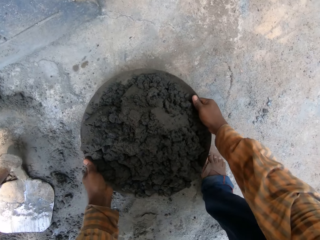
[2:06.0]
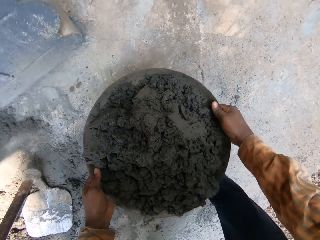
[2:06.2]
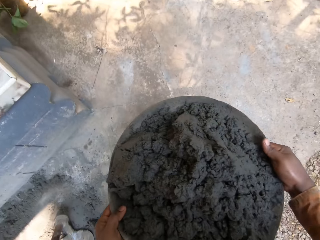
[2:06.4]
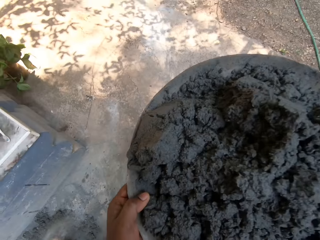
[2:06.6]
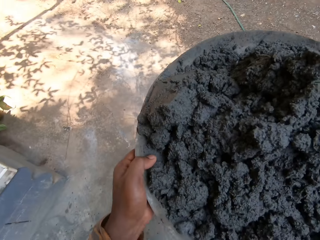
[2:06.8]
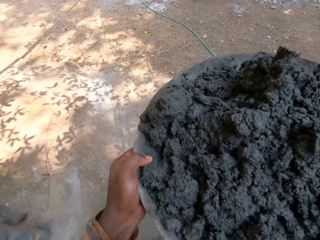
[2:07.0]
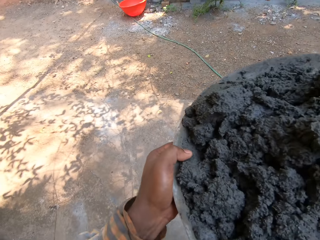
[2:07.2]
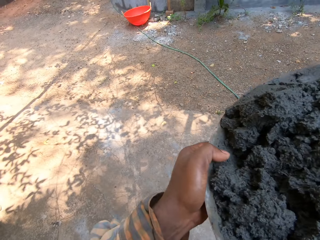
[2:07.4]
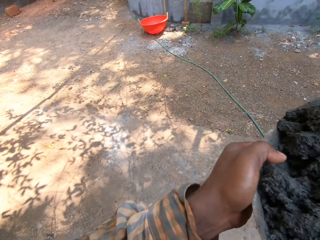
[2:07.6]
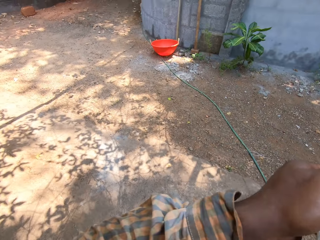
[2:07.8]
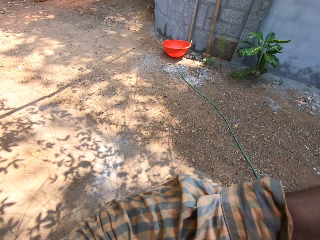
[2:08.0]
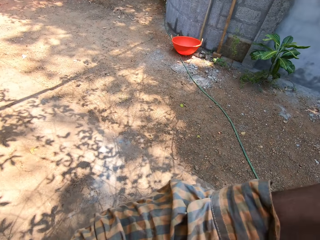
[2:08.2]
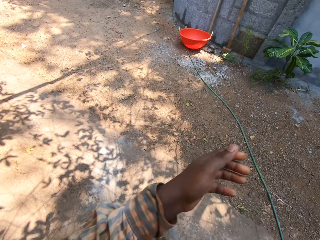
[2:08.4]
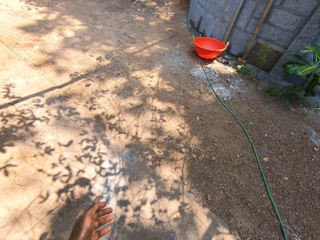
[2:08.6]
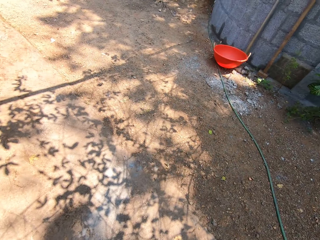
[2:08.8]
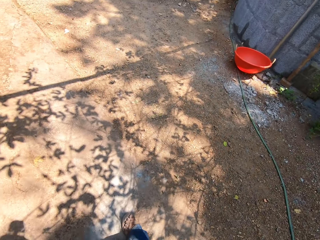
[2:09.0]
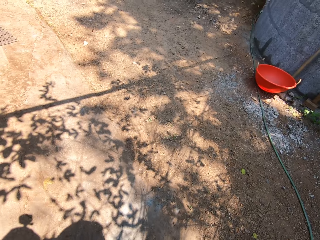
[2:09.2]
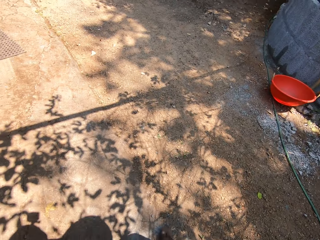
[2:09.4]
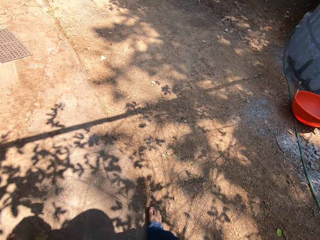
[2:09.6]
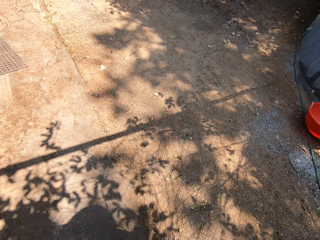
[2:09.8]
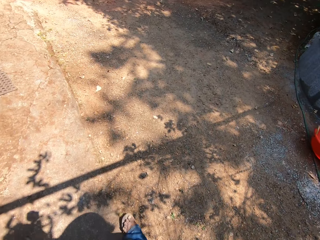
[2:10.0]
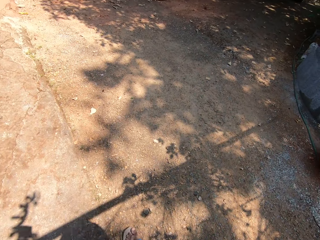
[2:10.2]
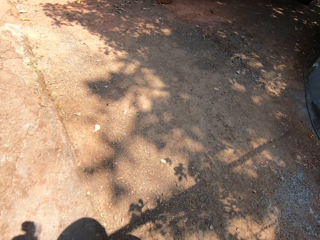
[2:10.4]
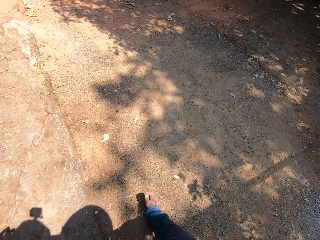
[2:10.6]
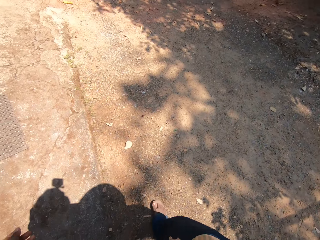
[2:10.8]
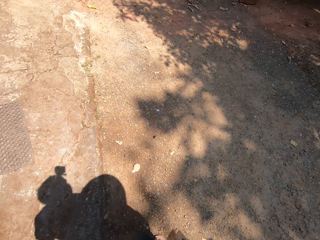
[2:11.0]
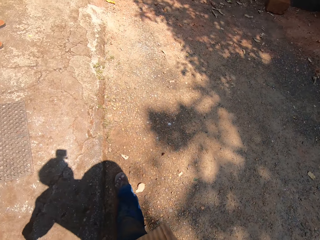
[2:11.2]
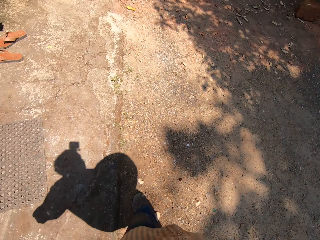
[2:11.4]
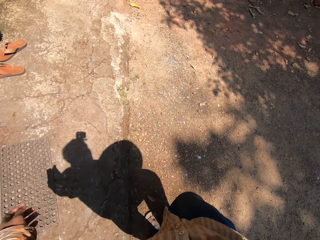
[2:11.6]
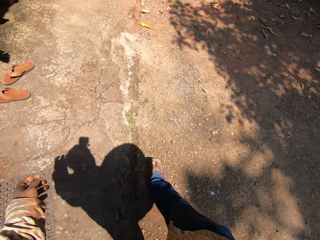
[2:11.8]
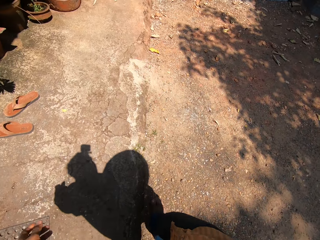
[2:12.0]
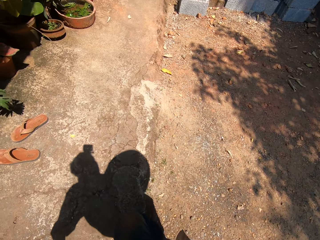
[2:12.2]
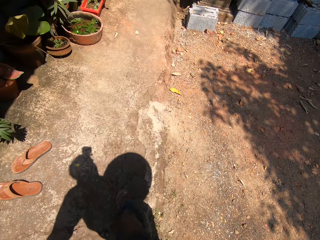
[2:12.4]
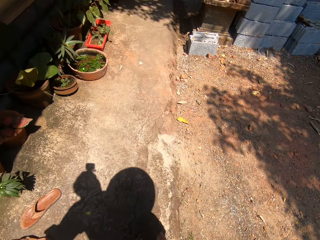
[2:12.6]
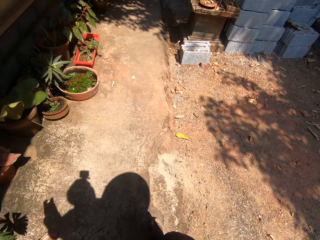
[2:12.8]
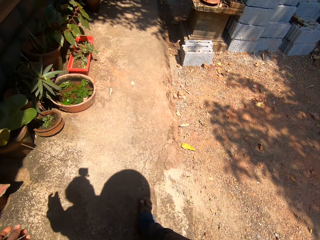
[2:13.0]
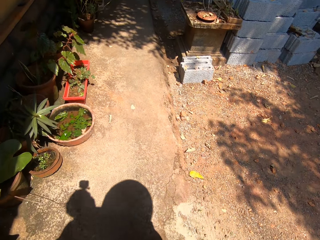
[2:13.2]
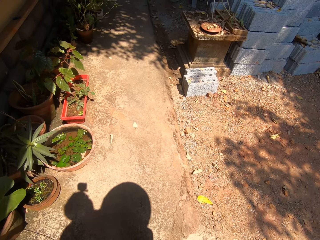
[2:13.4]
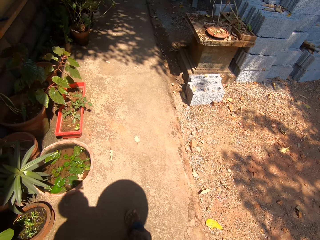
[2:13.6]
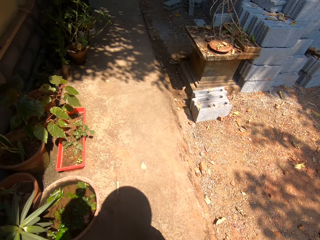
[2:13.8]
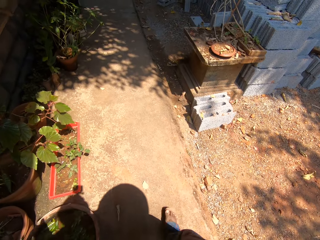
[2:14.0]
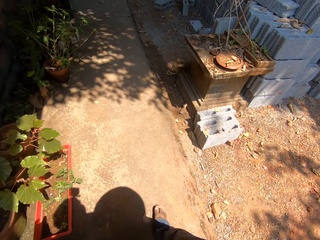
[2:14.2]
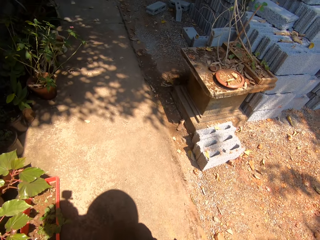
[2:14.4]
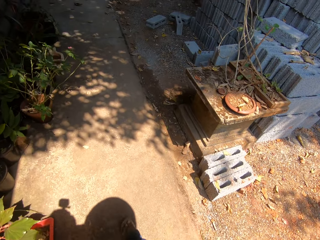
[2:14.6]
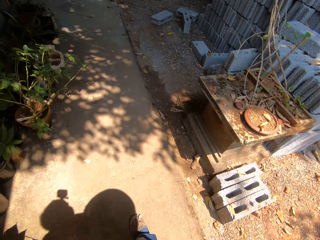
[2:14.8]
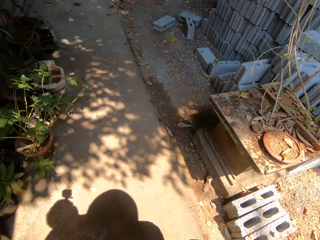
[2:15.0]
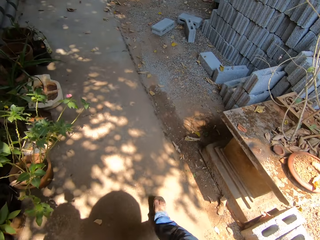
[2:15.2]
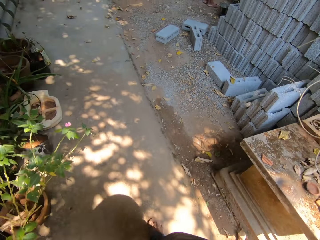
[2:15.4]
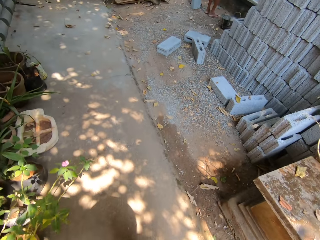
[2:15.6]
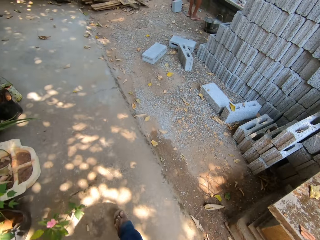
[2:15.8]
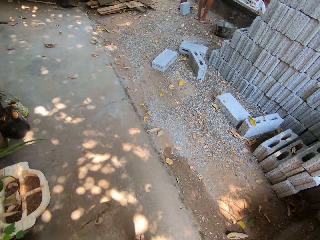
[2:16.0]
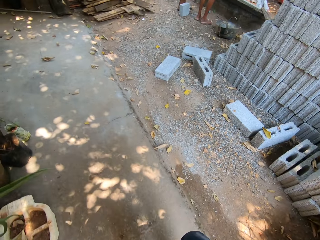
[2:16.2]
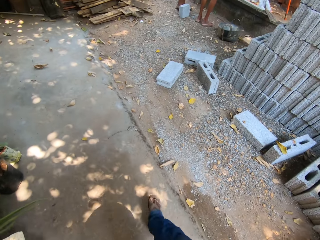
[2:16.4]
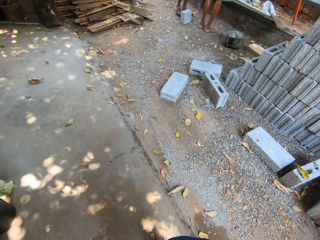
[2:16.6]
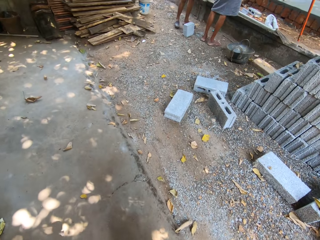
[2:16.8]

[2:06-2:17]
The camera wearer walks on the ground. He removes his left hand from the head pan in his right hand.

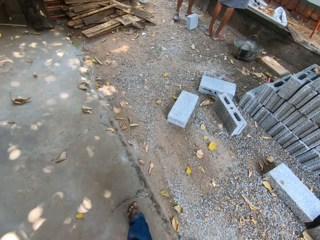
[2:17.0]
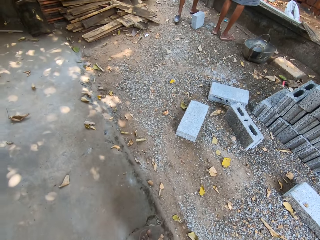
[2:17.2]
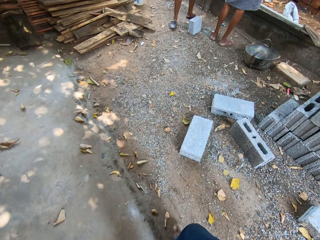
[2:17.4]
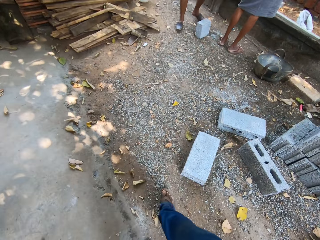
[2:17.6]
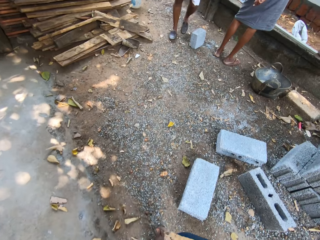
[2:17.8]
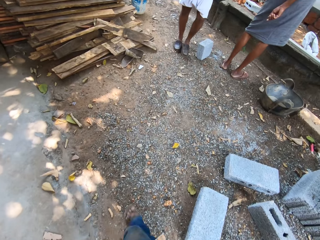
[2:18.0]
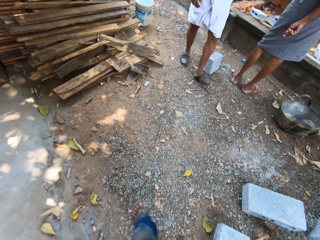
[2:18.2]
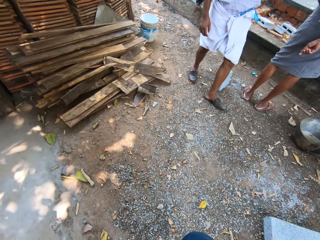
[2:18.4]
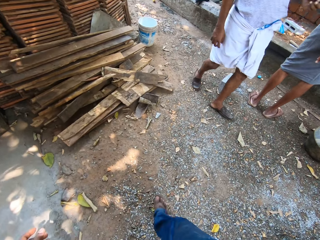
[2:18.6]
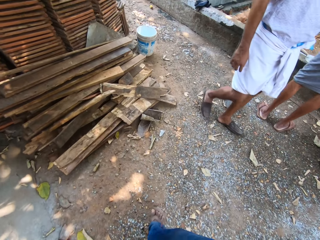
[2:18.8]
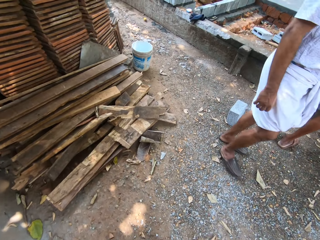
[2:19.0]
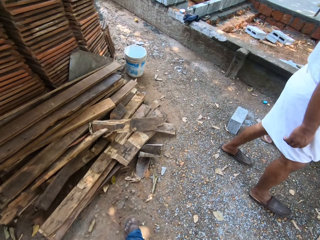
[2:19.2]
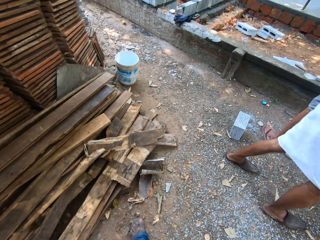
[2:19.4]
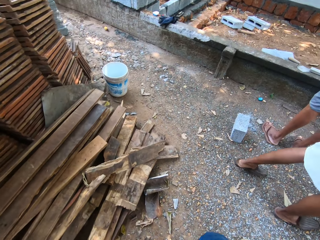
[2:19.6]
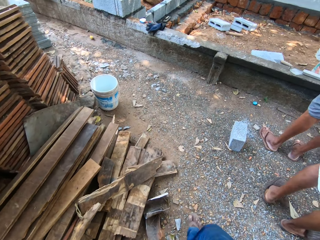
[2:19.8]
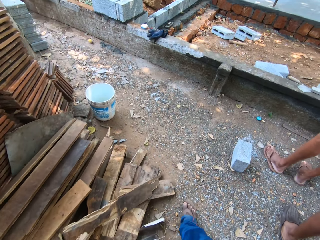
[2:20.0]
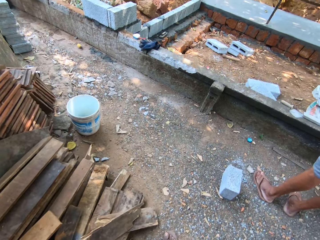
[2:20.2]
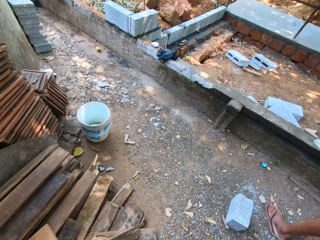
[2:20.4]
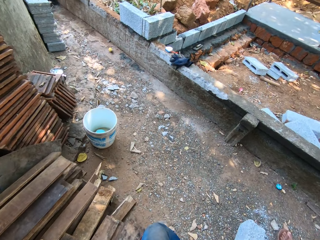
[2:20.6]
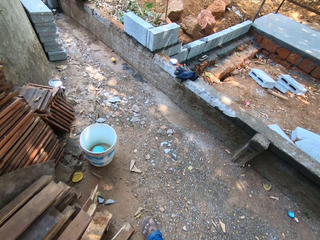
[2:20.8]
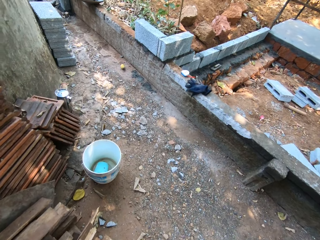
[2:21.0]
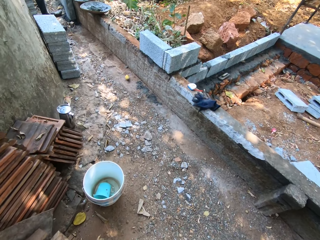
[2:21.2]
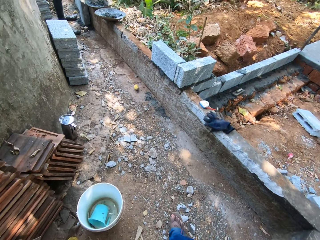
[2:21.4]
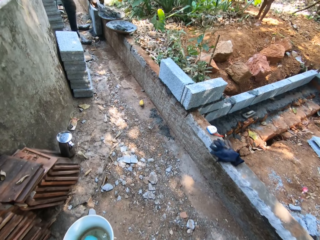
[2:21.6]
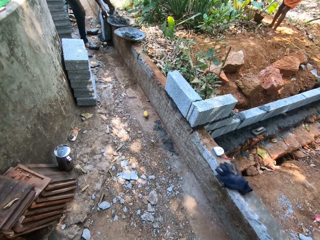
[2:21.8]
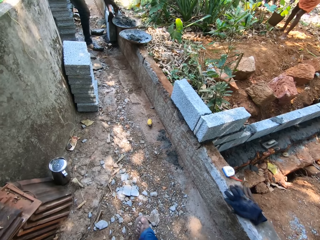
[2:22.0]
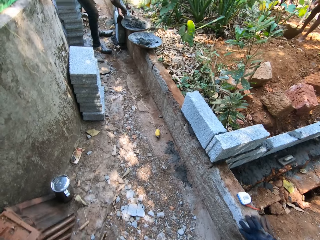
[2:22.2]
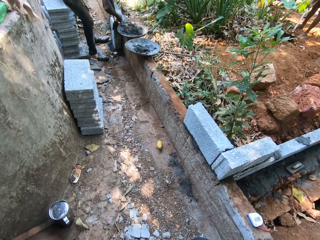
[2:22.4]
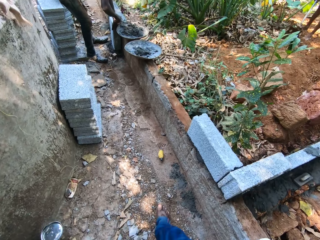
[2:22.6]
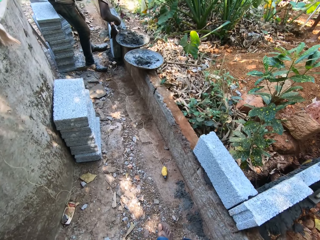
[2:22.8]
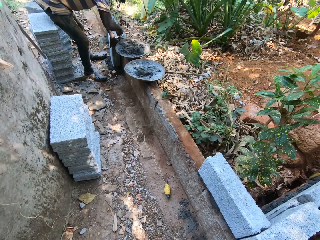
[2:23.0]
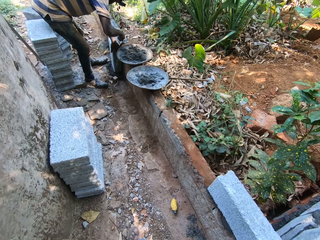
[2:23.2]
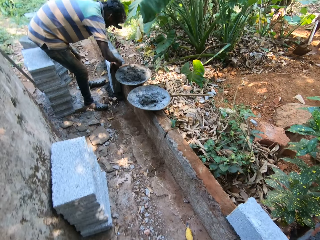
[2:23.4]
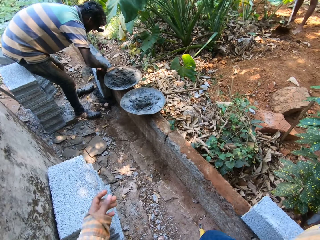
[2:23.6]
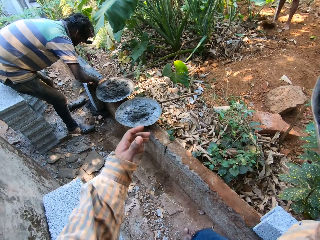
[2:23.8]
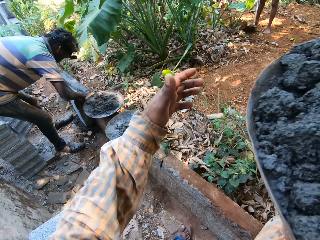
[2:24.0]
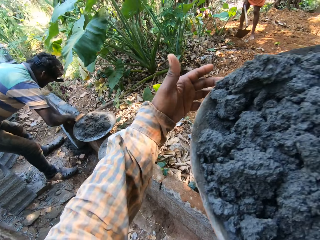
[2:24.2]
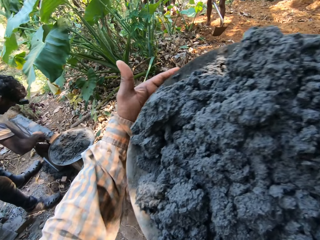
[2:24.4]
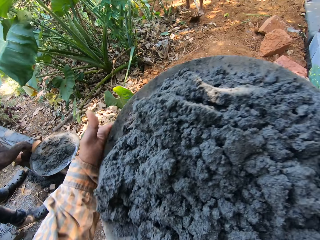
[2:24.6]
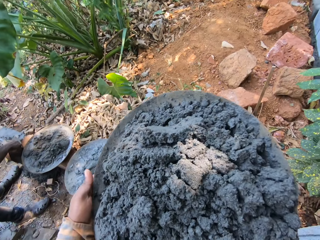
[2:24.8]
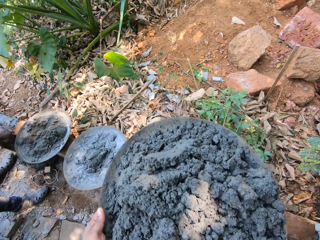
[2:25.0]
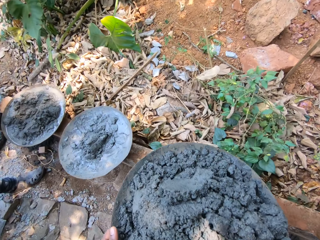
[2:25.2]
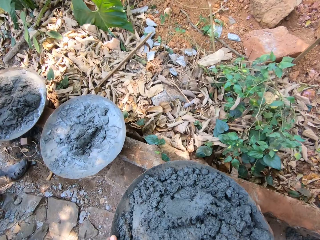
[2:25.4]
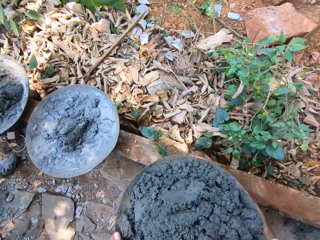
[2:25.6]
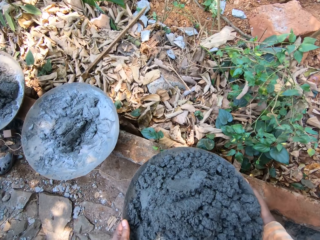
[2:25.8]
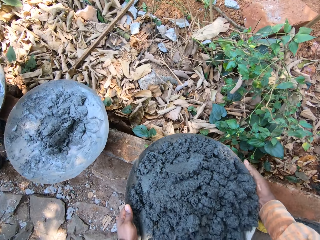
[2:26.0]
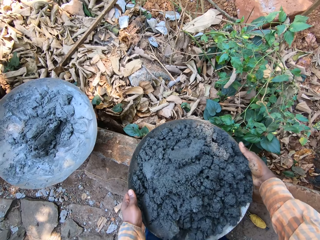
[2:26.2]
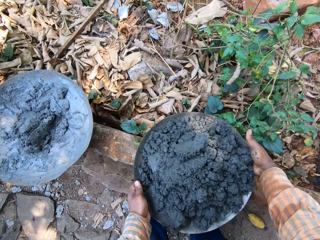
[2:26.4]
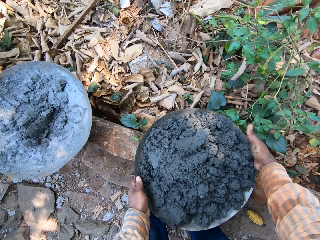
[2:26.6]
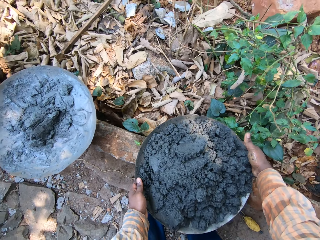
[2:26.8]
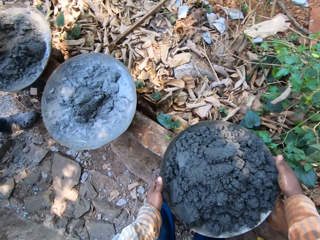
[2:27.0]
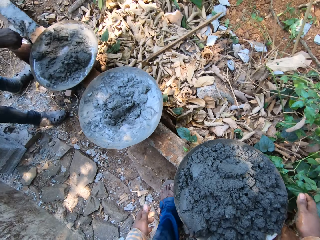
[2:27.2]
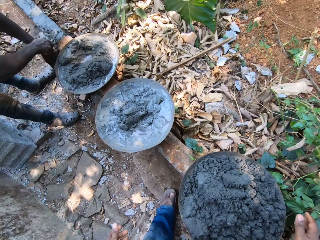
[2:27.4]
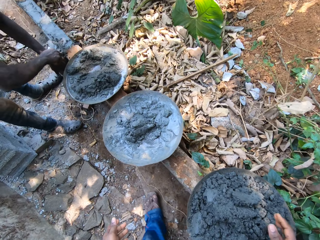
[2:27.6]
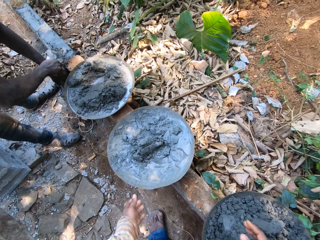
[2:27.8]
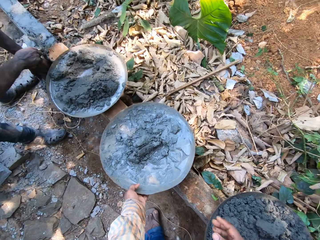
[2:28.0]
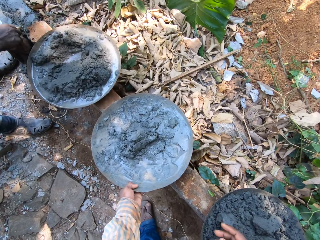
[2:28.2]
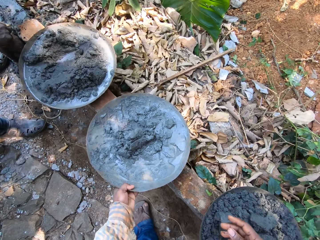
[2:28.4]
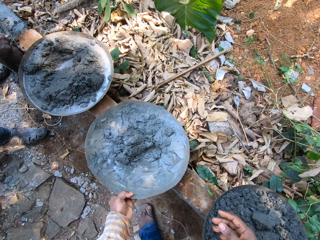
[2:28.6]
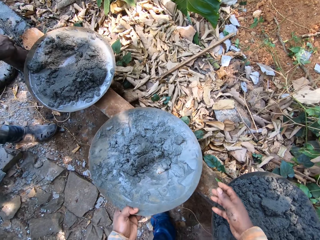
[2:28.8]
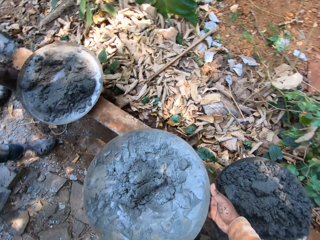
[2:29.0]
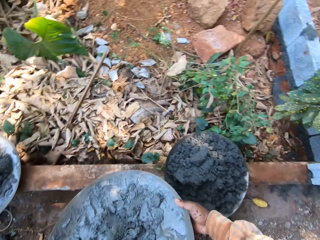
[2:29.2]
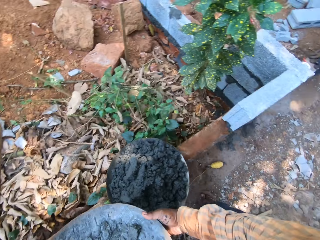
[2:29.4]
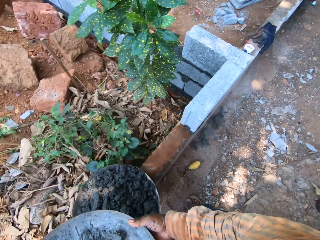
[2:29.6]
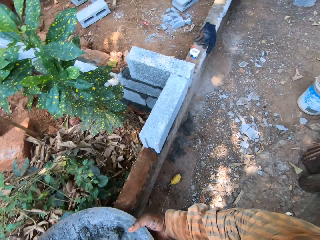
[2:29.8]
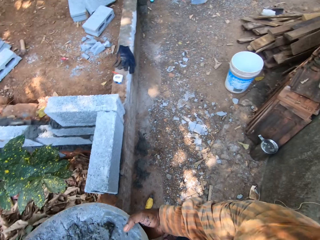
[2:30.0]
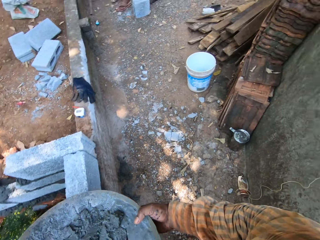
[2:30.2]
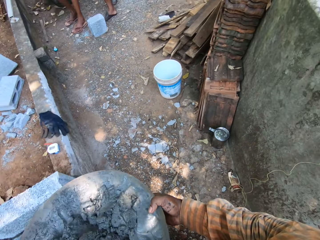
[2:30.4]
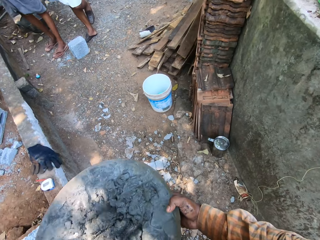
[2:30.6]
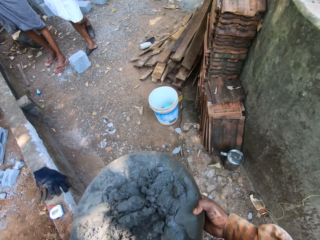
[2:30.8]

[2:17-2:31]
The camera wearer walks past a man. He walks past another man. A third man plasters the fence with the trowel in his right hand. The camera wearer carries the head pan with both hands. He converses with the third man. He drops the head pan on the fence with both hands. He carries the head pan from the fence with his left hand. He passes the head pan from his left hand to his right hand.
